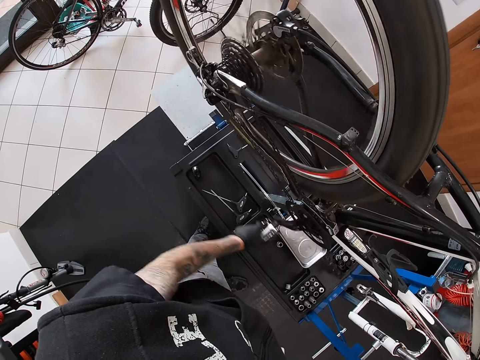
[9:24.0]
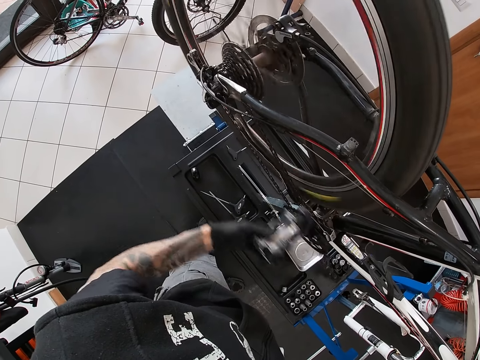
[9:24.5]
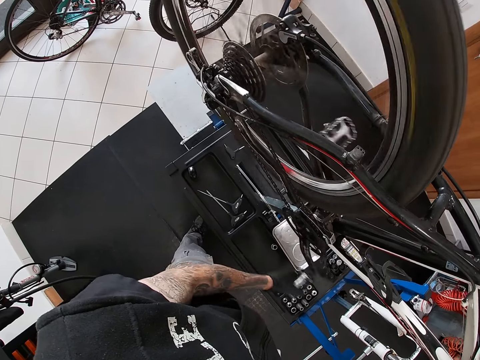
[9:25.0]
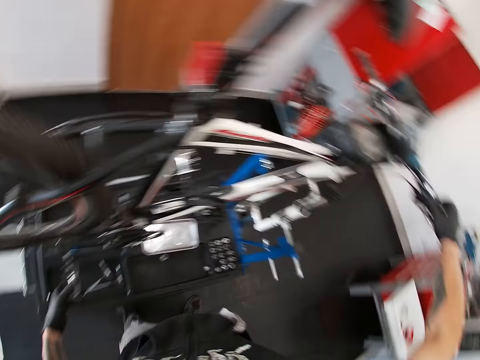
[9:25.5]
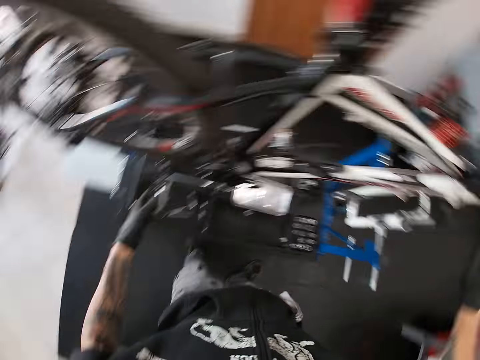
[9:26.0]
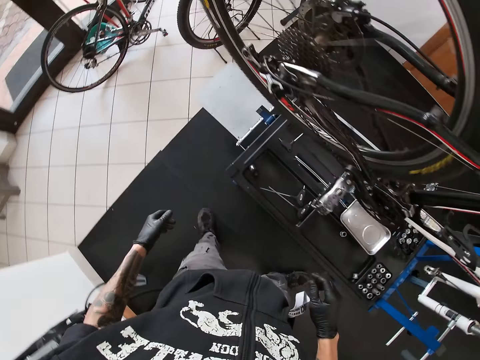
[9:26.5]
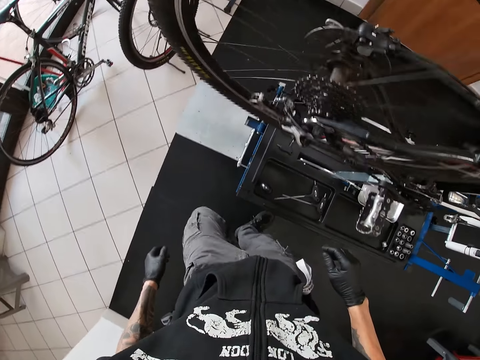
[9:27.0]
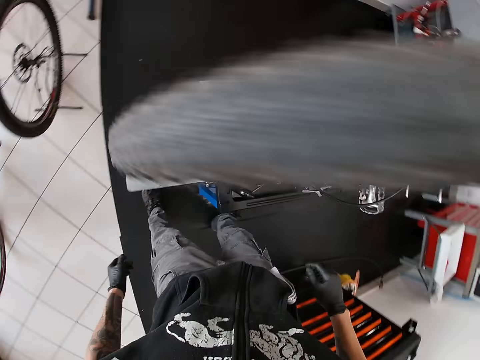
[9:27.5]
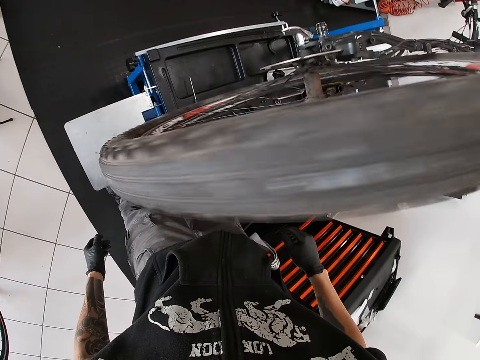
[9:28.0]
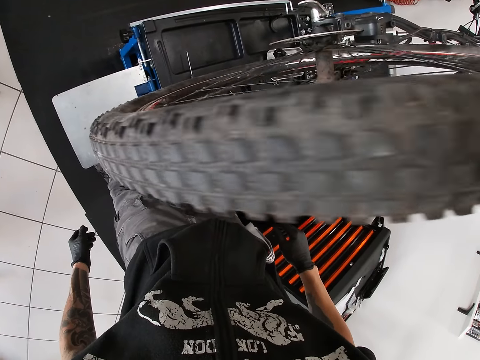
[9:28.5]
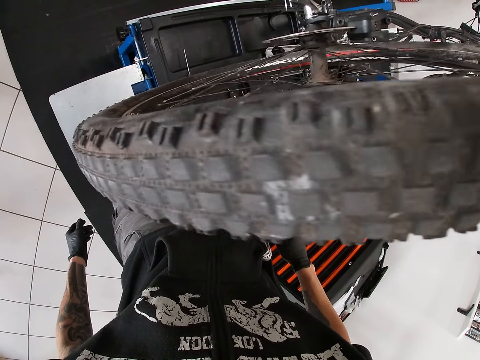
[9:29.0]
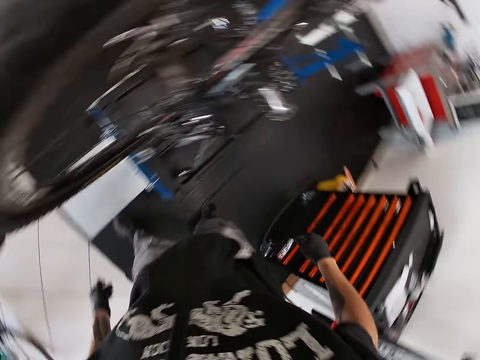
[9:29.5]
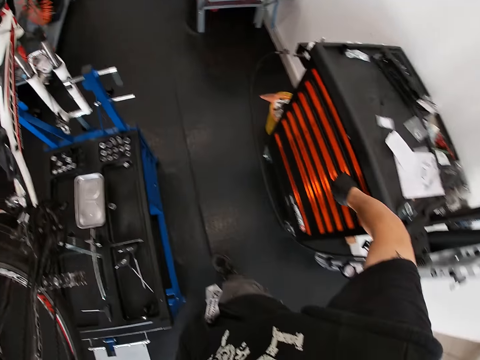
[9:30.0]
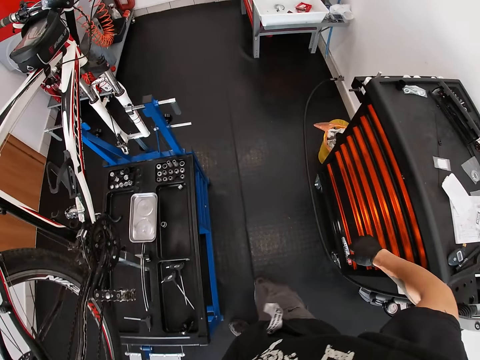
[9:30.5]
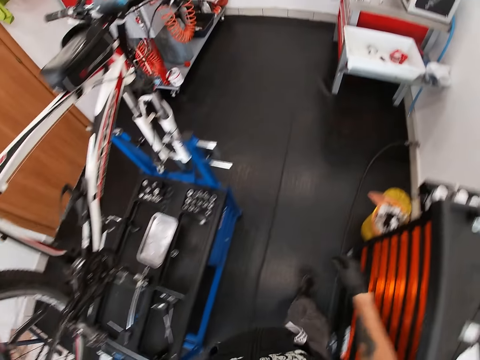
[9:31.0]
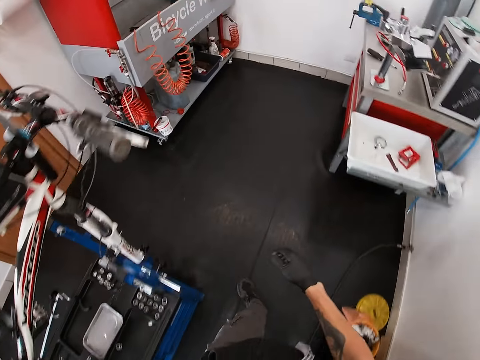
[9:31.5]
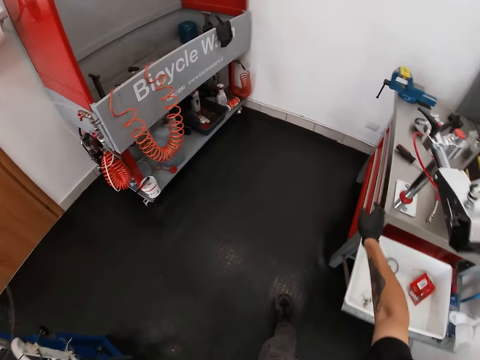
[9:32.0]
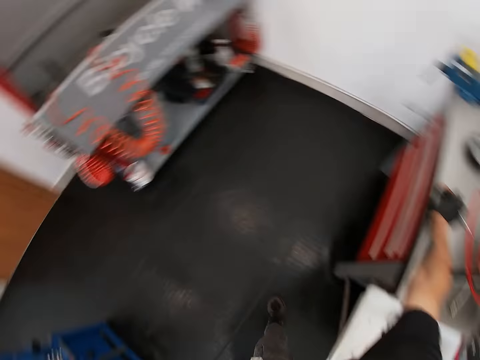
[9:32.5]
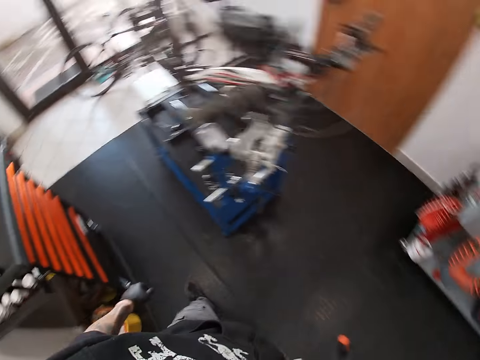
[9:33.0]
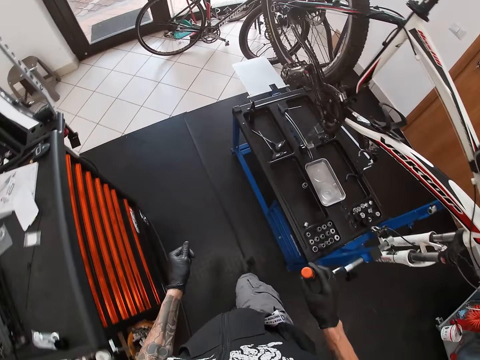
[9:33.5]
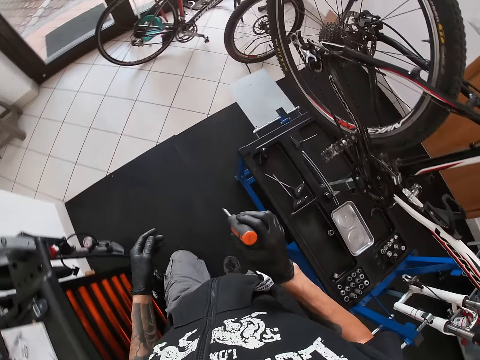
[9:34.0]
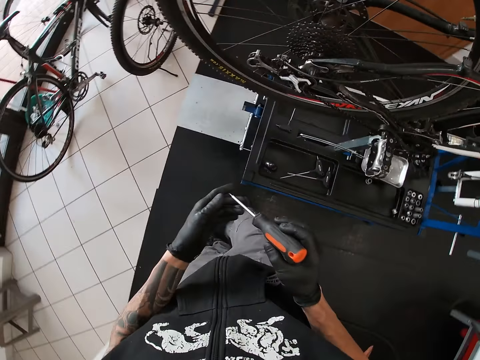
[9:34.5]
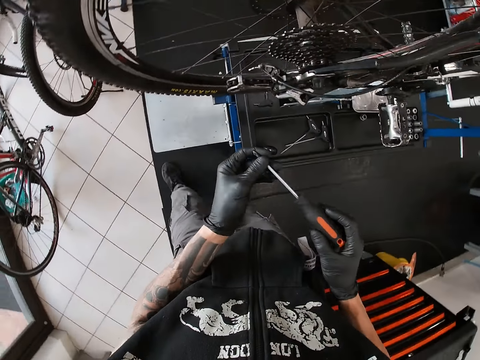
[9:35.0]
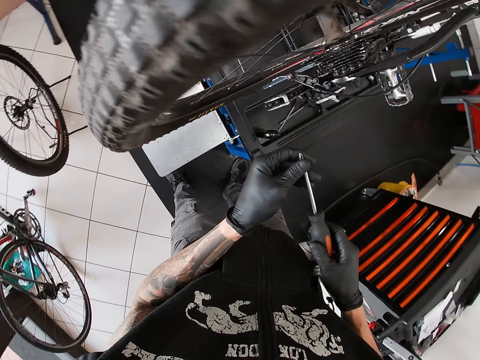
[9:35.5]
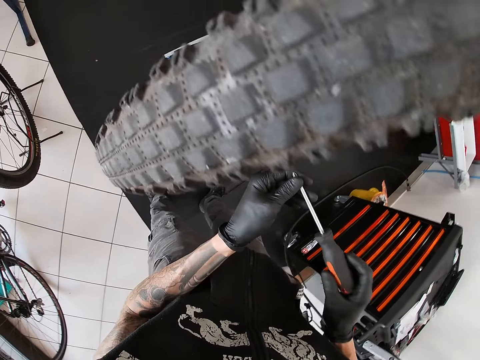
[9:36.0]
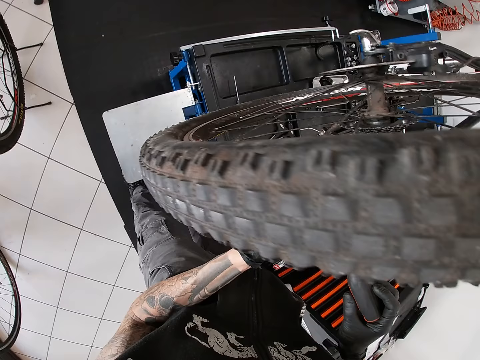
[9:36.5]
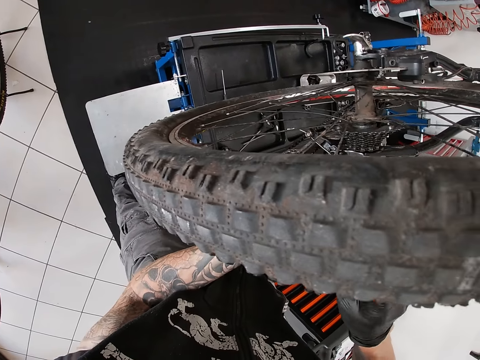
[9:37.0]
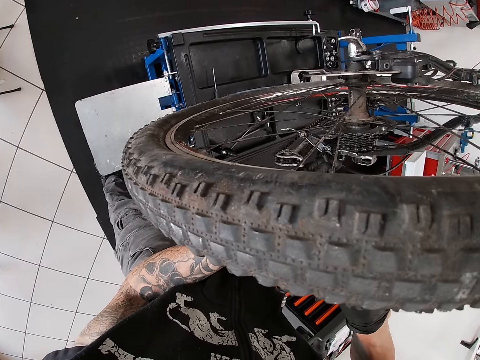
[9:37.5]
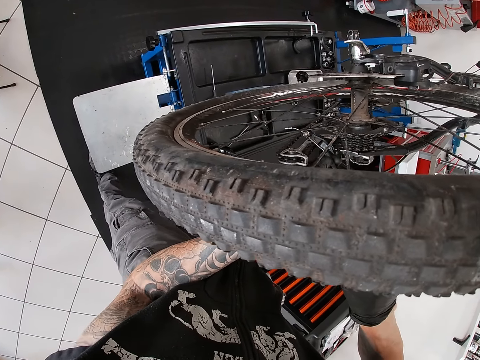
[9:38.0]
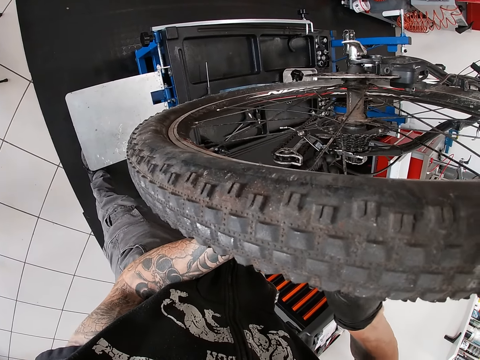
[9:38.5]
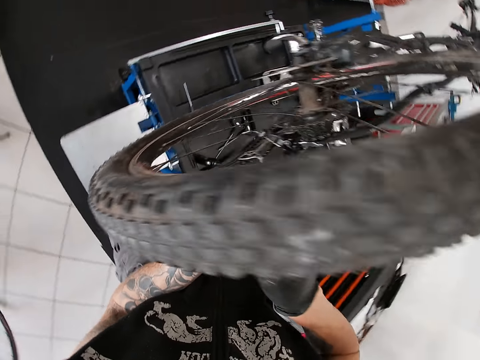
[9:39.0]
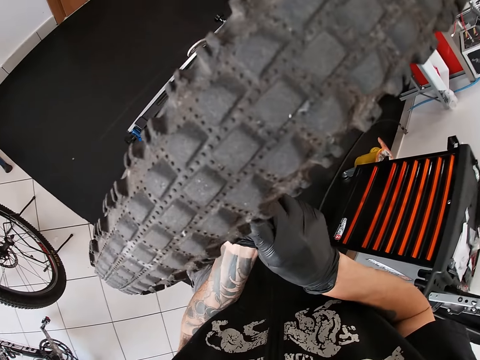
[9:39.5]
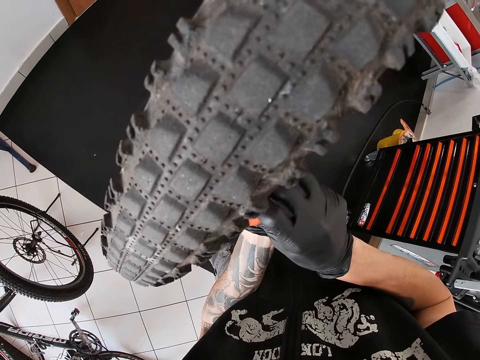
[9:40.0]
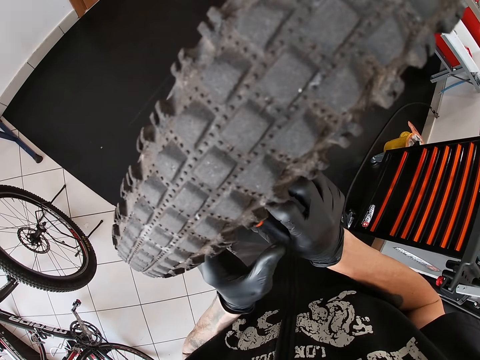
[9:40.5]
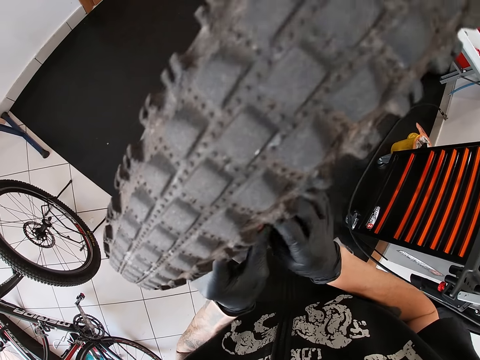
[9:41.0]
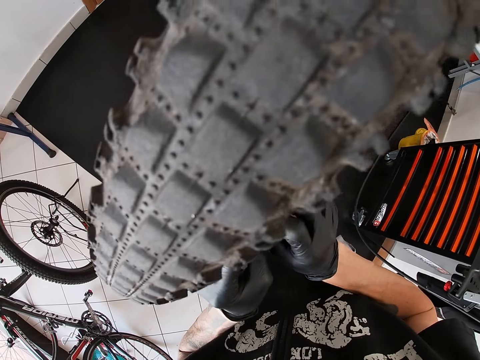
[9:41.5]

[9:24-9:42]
The camera wearer stops moving the pedal. He walks in the workshop. He picks up a screwdriver from a table with his right hand. He walks in the workshop. He adjusts the rear derailleur of the bicycle with the screwdriver in his hands. He plugs in the screwdriver.

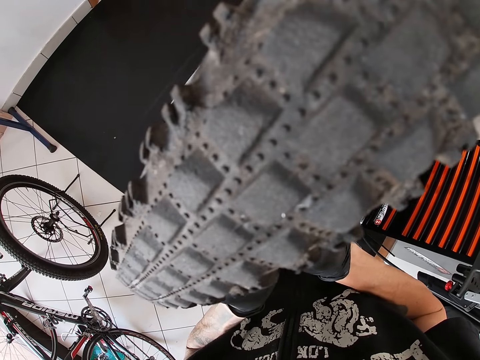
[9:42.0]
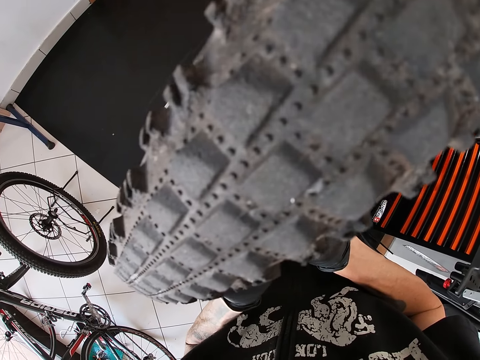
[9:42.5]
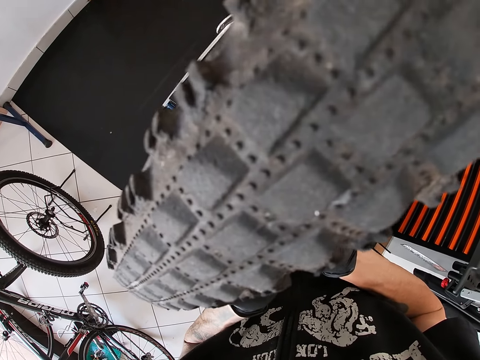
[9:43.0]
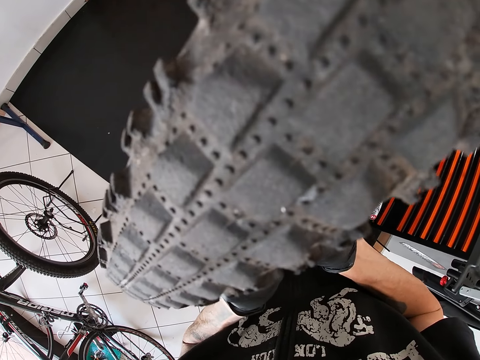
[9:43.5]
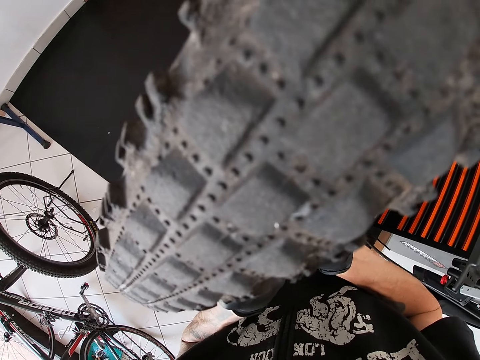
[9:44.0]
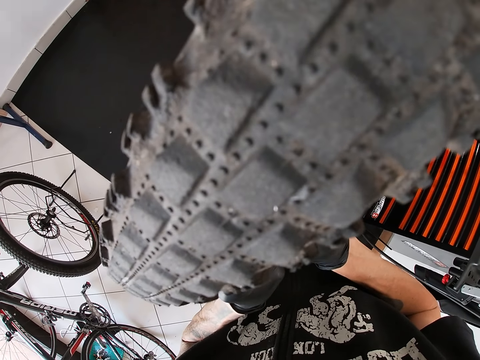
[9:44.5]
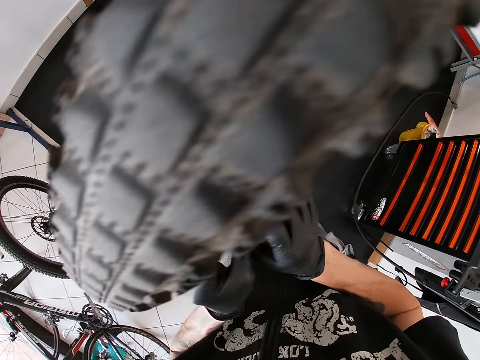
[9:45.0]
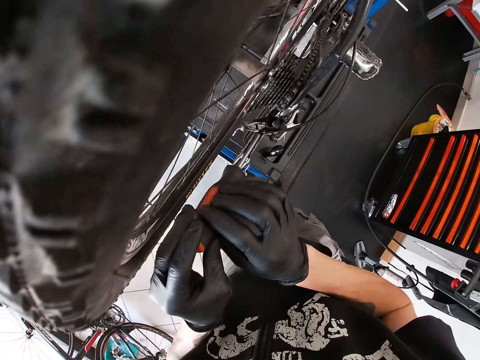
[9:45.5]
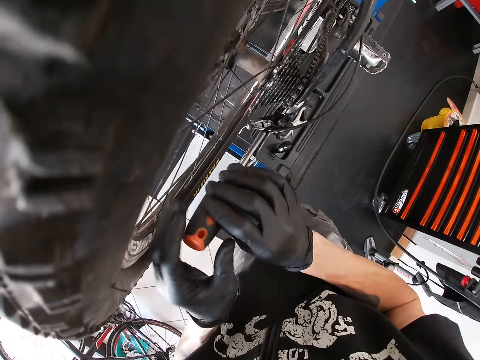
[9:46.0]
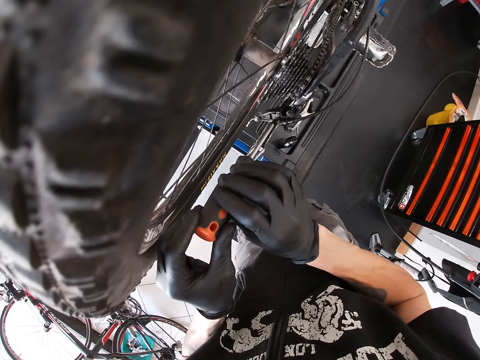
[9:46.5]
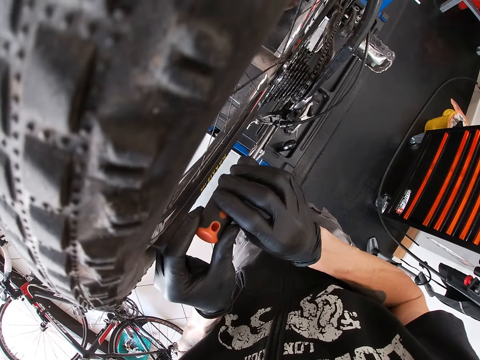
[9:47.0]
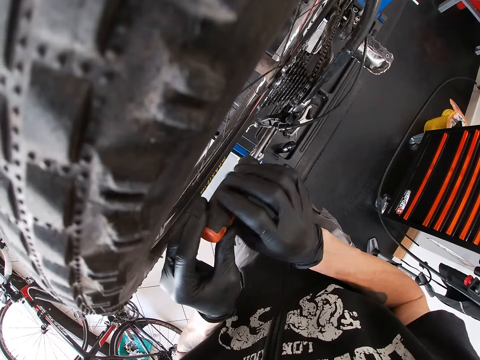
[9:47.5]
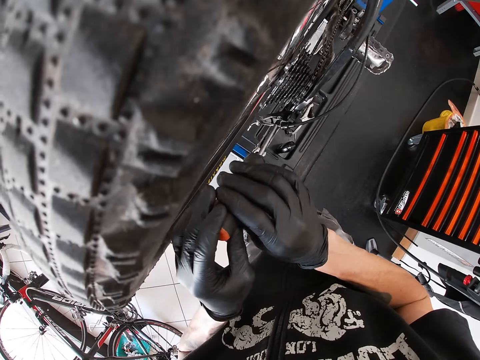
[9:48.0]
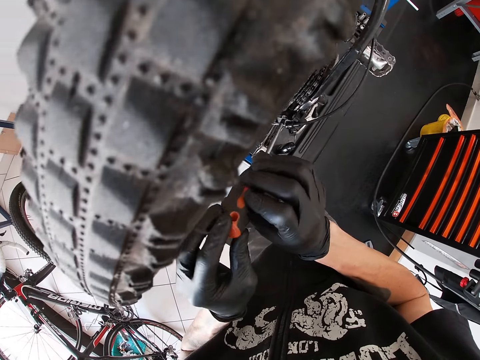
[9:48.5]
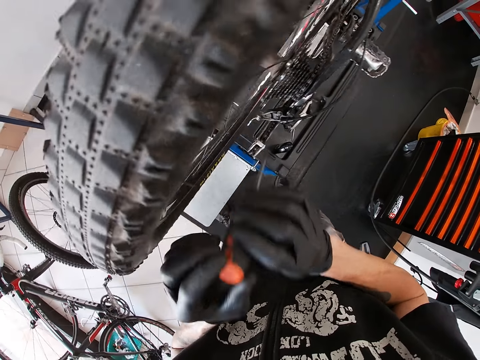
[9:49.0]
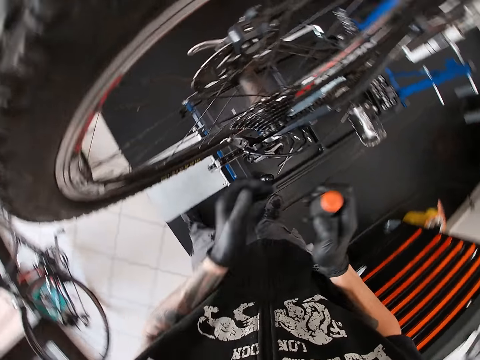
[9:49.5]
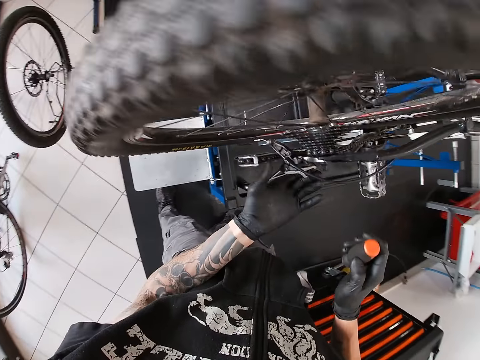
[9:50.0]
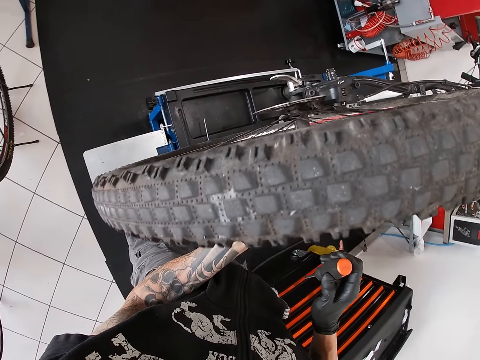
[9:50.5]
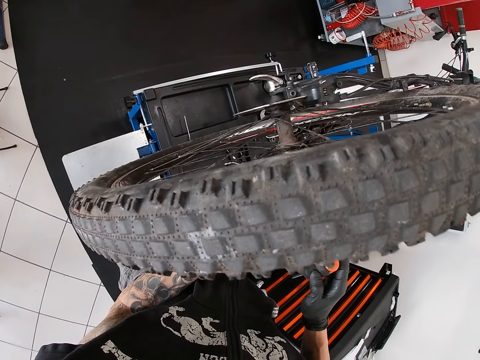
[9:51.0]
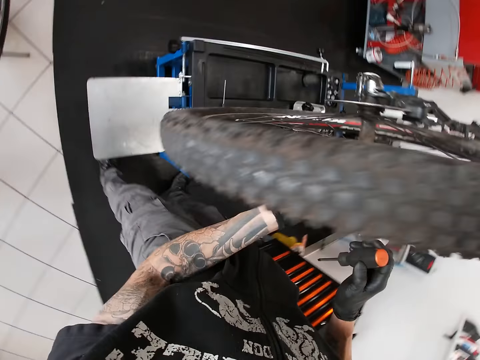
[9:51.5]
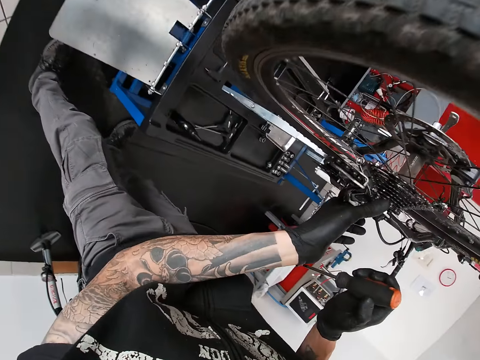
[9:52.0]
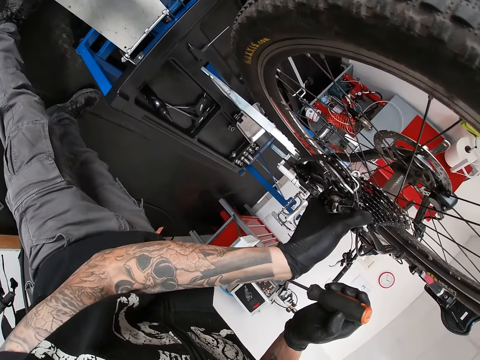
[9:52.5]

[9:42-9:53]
The camera wearer screws on the bicycle chain. He unplugs the screwdriver. He adjusts the rear derailleur of the bicycle with his left hand. He touches the bicycle chain.
